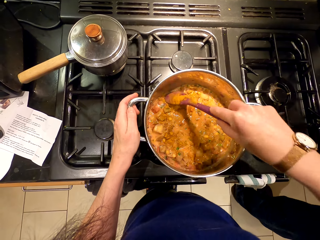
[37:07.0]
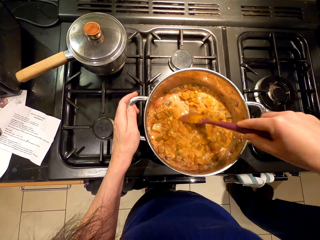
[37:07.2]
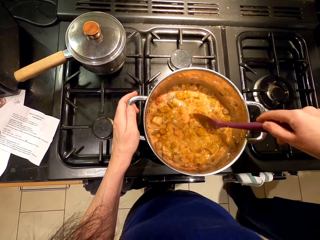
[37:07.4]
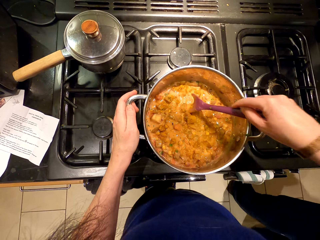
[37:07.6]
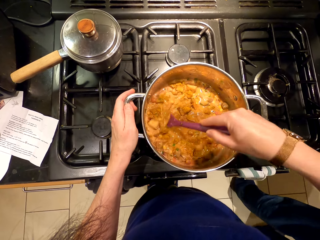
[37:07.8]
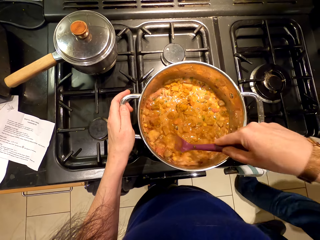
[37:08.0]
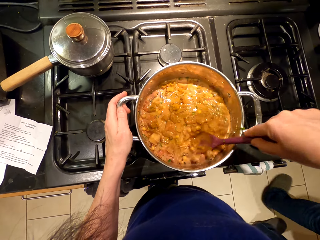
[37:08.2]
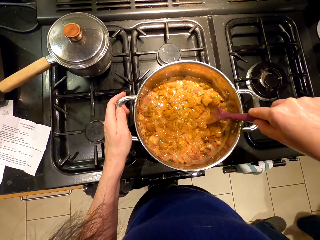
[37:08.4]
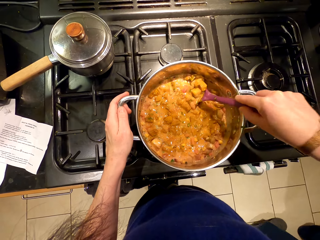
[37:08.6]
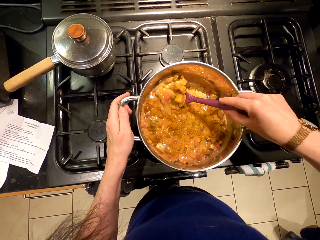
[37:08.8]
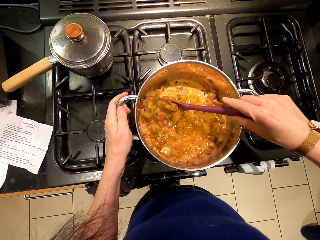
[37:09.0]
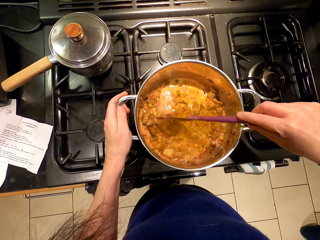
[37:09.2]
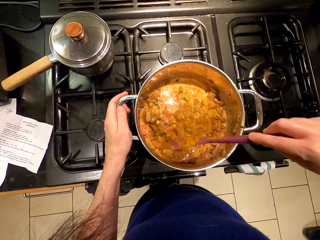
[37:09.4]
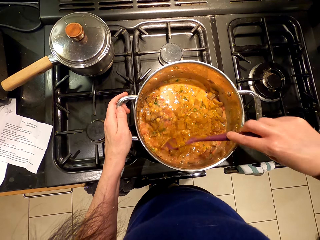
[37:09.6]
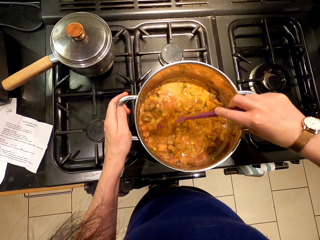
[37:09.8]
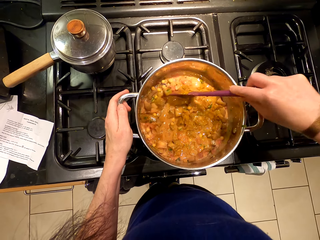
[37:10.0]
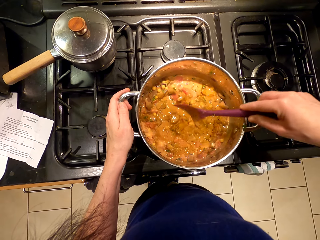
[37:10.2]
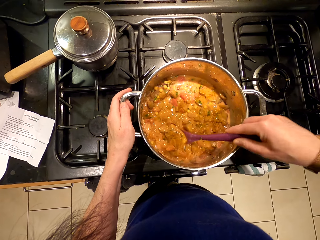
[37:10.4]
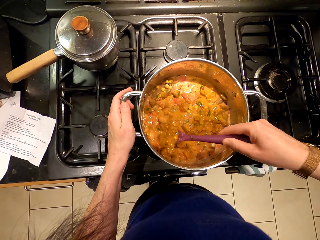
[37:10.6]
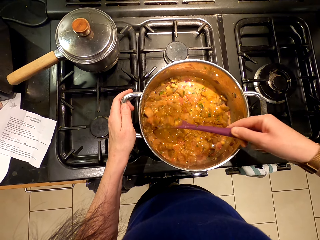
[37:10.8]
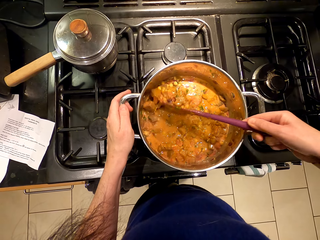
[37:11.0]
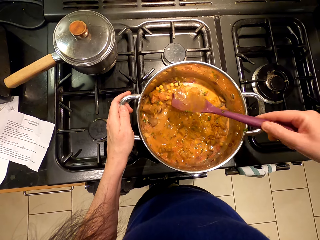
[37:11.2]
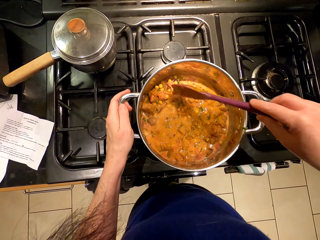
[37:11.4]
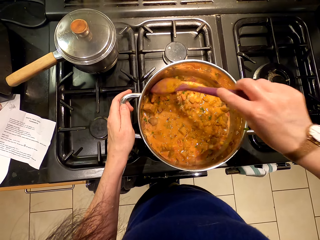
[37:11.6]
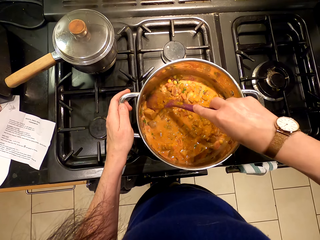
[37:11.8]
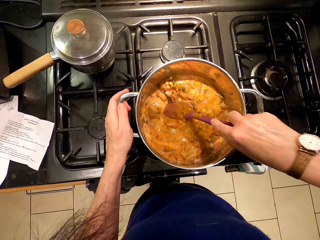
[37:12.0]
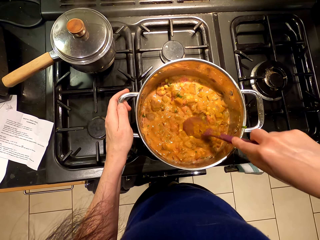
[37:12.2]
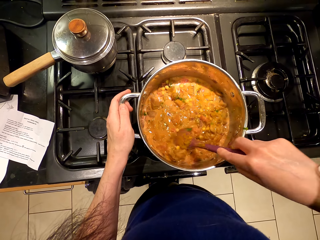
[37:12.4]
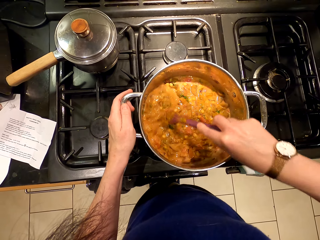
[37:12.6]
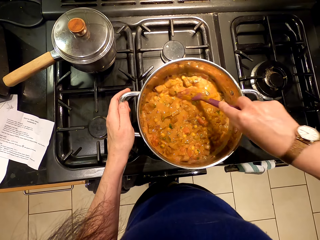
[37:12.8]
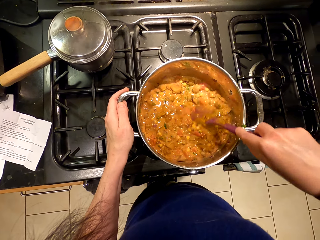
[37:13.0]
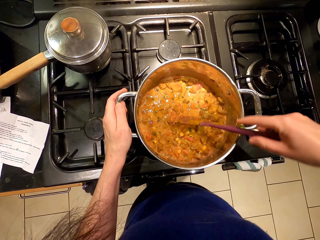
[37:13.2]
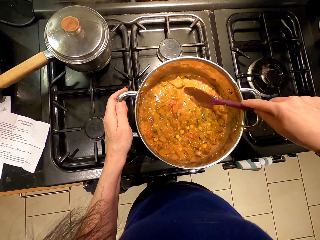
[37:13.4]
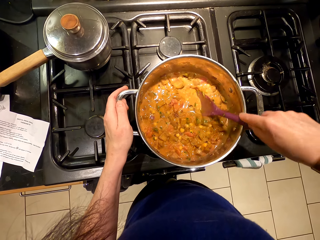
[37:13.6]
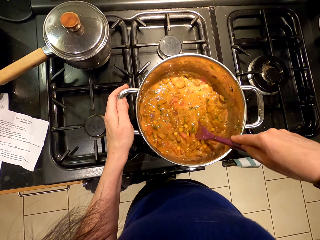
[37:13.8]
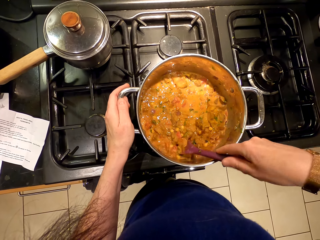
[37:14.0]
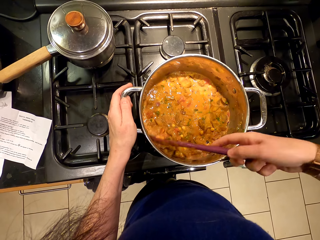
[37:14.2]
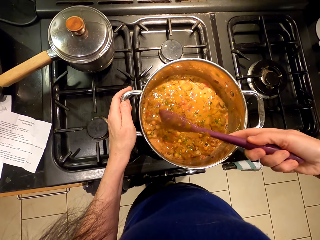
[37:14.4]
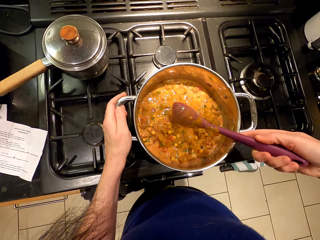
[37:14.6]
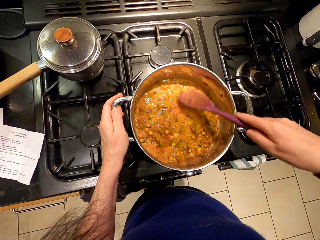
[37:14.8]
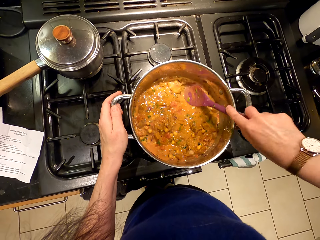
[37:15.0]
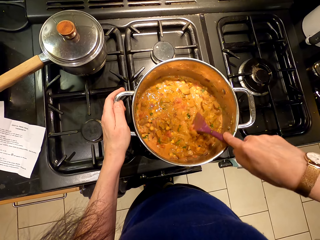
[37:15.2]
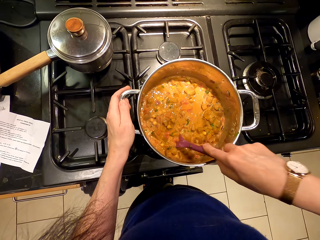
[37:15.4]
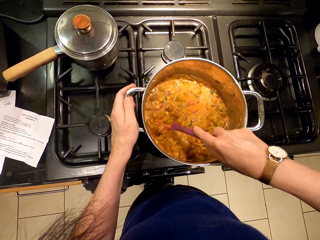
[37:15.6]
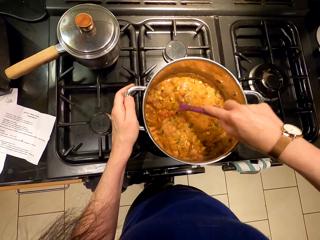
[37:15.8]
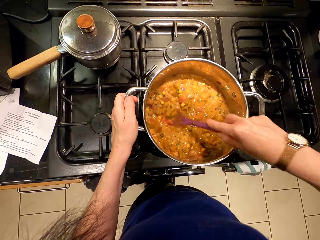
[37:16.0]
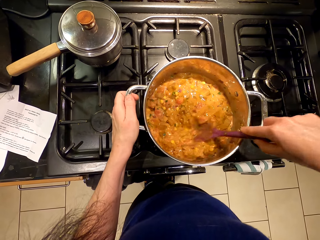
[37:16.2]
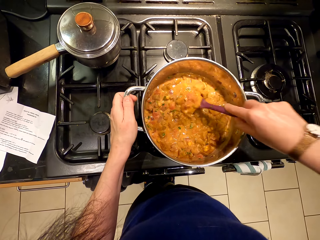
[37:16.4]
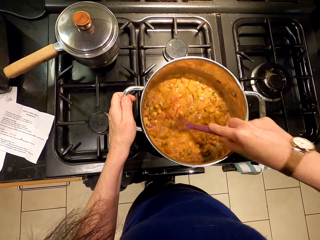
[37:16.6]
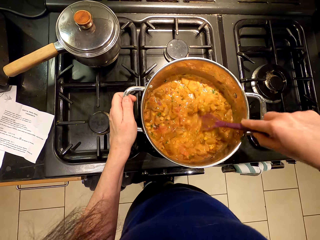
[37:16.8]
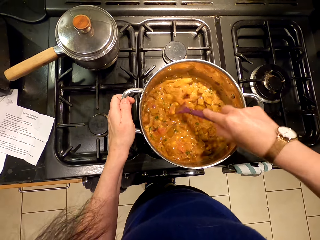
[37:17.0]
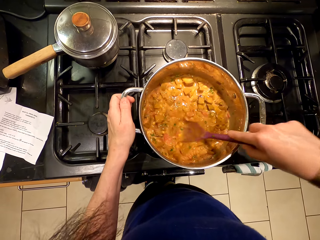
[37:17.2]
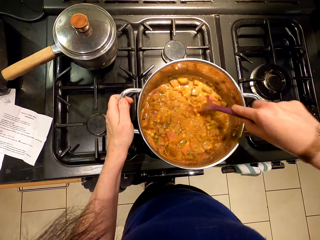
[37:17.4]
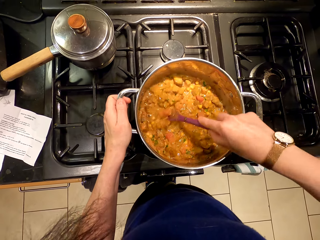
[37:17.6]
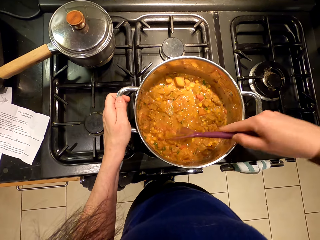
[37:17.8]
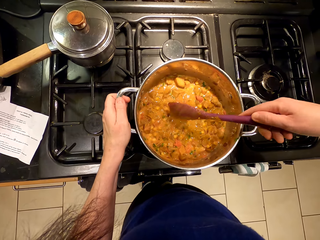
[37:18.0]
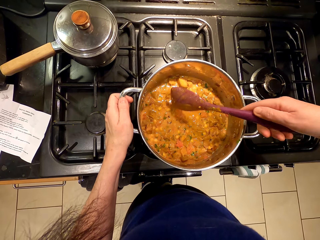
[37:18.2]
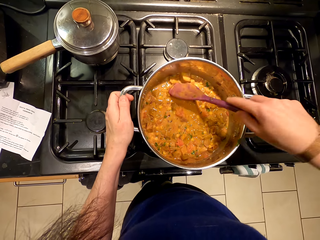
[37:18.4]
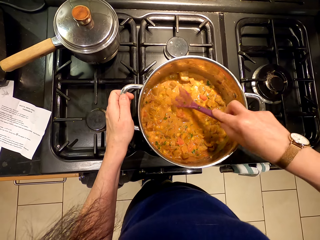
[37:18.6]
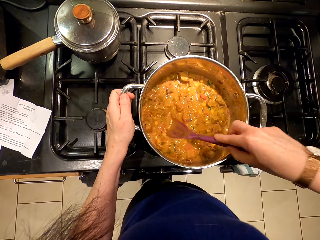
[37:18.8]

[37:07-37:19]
A person walks around.

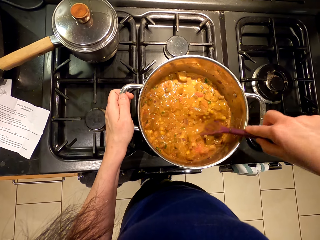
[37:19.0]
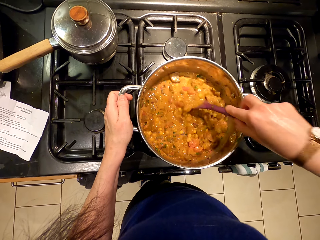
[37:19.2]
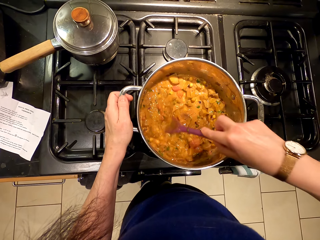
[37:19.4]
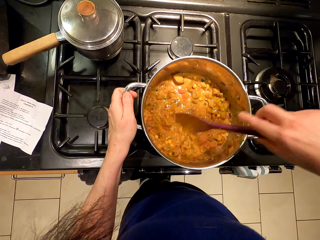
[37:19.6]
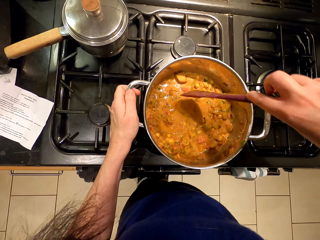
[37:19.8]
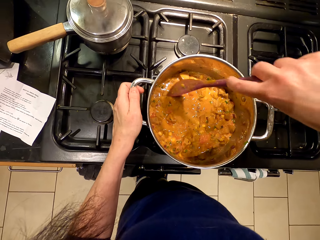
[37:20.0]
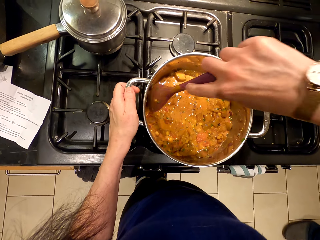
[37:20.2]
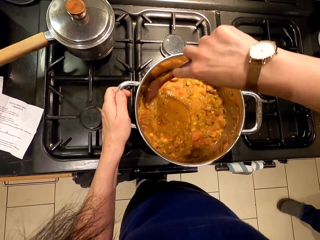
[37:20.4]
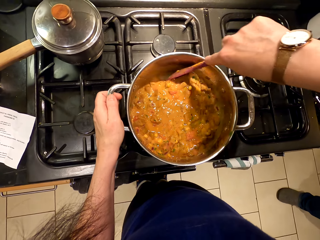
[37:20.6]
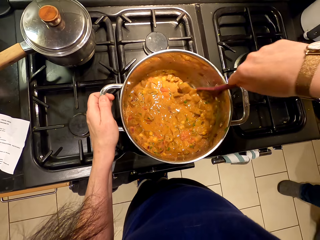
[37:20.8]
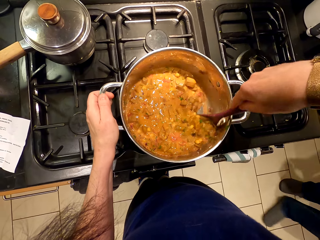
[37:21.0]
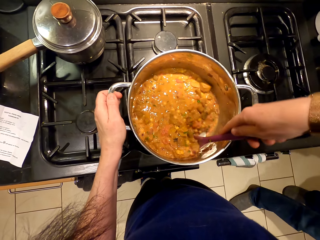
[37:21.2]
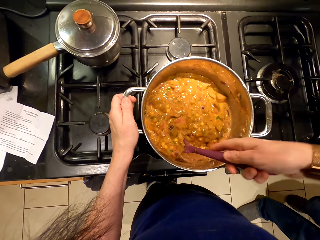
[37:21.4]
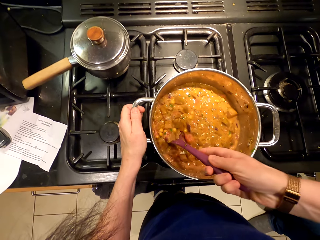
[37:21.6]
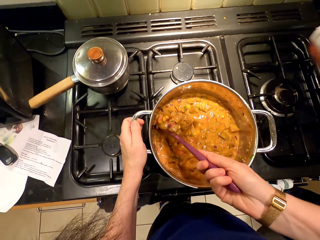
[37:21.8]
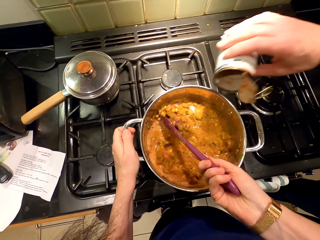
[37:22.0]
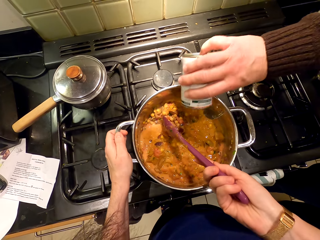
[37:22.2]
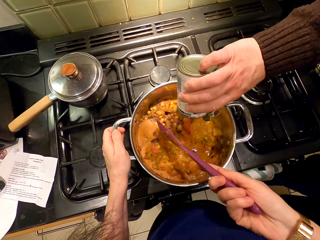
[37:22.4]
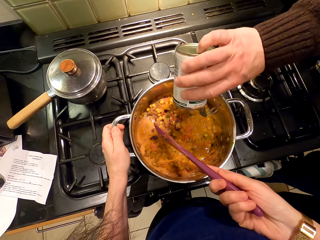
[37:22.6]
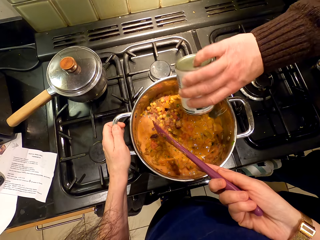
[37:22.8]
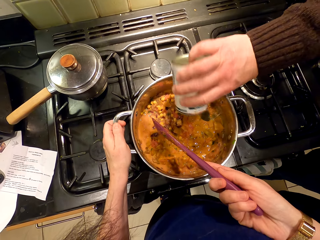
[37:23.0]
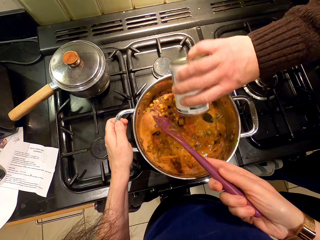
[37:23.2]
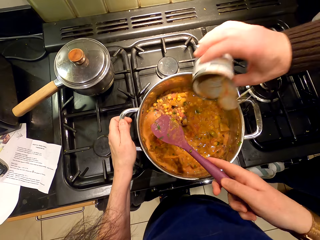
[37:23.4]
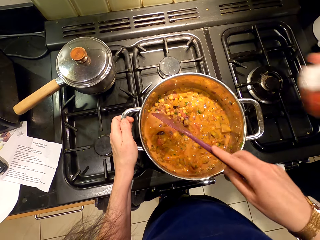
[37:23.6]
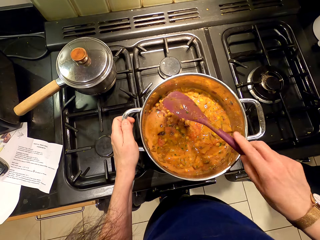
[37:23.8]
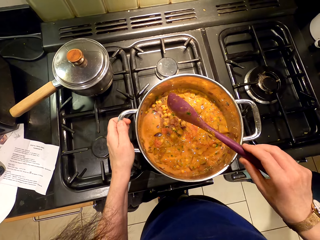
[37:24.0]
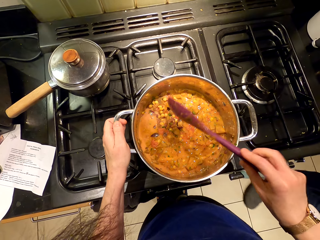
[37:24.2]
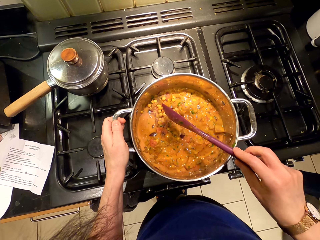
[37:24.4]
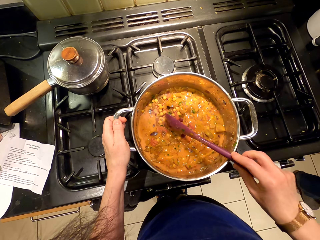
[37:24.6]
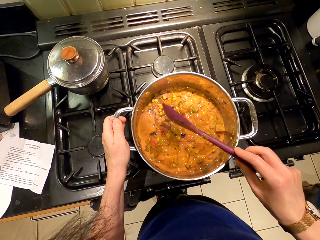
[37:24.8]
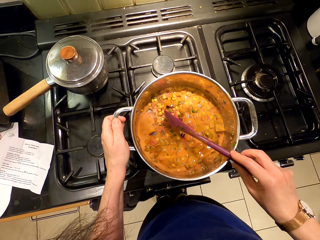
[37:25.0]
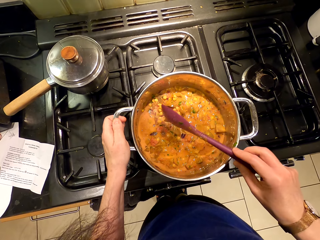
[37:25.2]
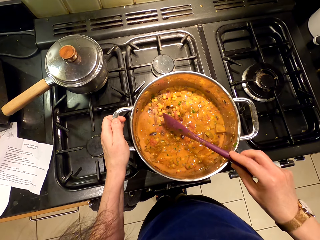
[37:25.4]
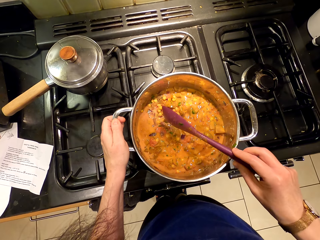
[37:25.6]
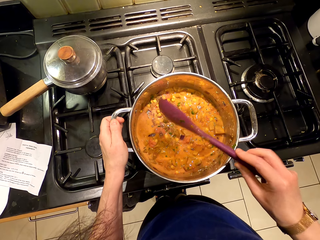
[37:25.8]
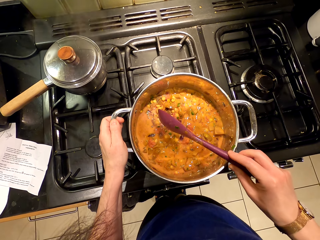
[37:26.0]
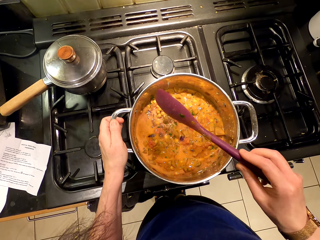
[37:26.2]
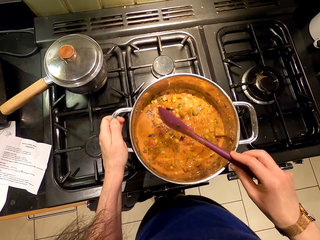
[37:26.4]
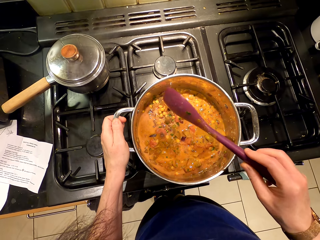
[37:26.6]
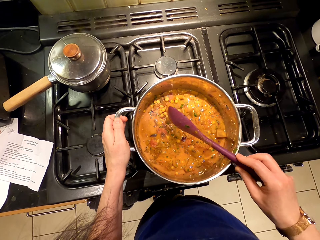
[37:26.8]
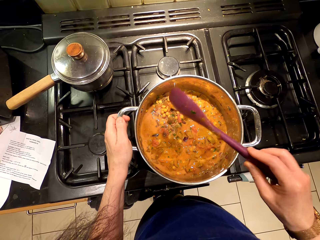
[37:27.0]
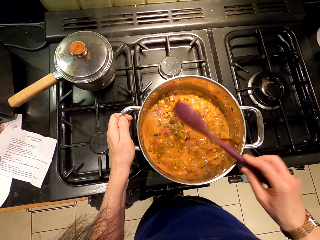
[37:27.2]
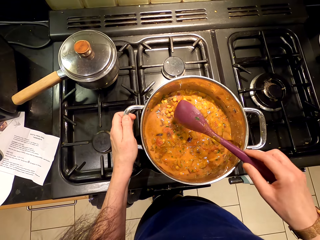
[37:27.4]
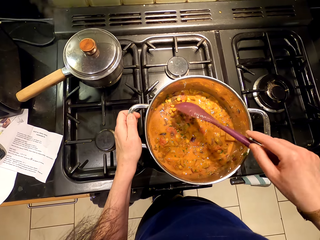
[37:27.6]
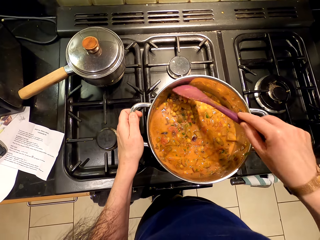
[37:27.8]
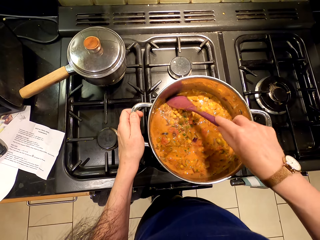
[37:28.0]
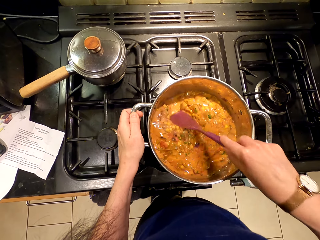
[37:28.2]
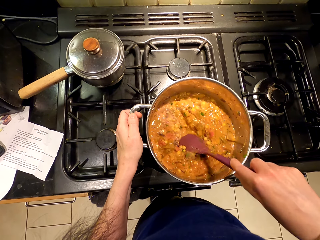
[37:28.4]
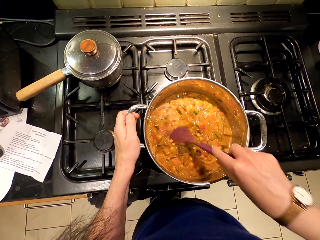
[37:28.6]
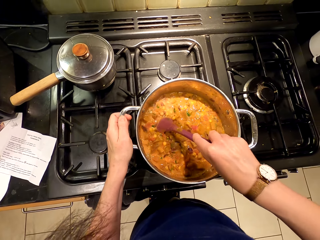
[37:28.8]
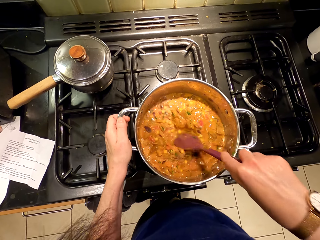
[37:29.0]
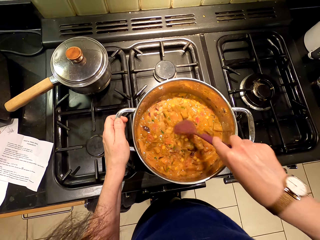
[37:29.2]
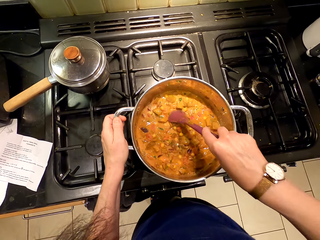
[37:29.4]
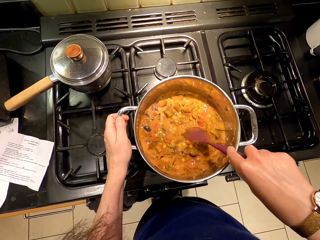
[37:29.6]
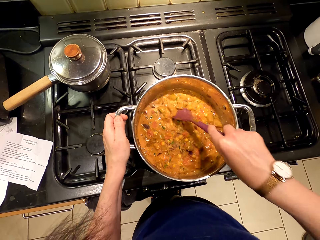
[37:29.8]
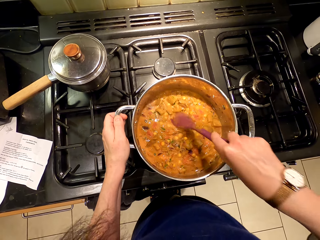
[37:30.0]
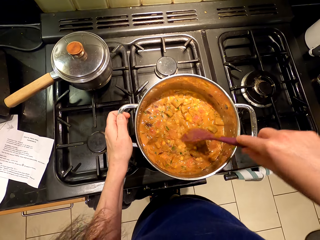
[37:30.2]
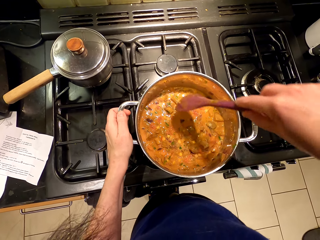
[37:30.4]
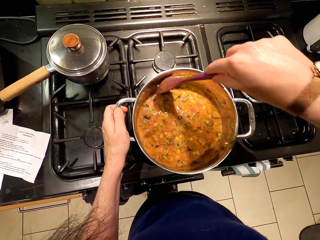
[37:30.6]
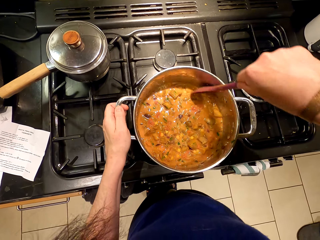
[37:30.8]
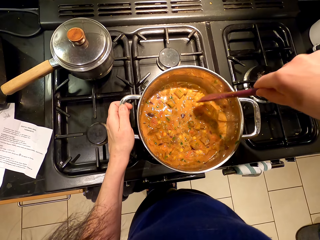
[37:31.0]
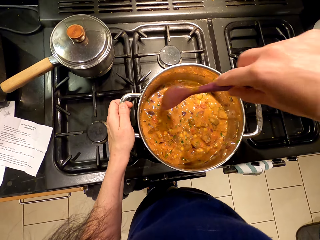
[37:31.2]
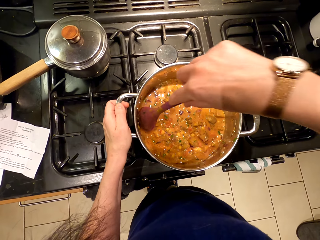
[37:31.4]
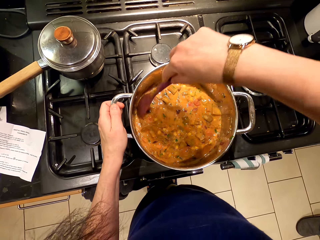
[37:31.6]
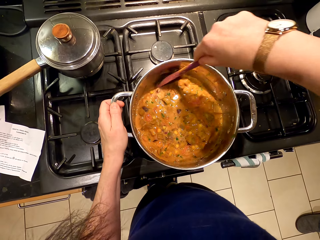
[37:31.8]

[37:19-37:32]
A person pours salsa into the food. The person walks around the room. The camera wearer taps the spoon on the cooking pot. They stir the food.
